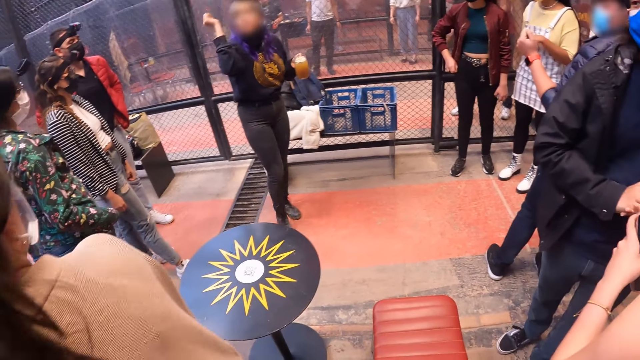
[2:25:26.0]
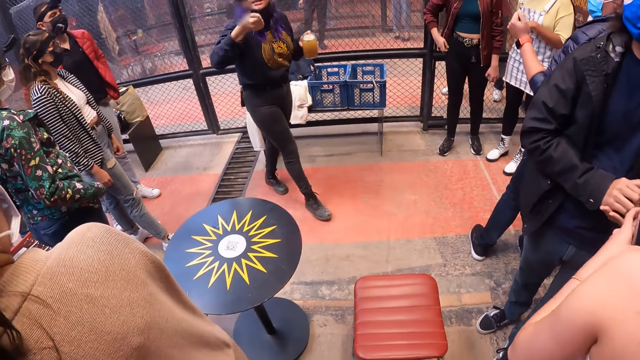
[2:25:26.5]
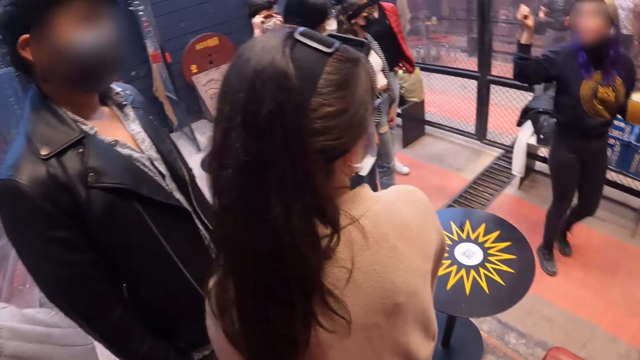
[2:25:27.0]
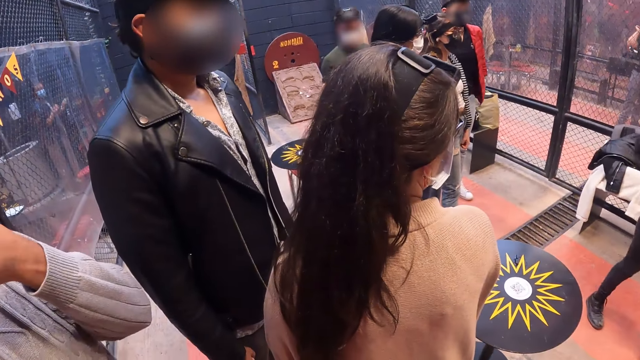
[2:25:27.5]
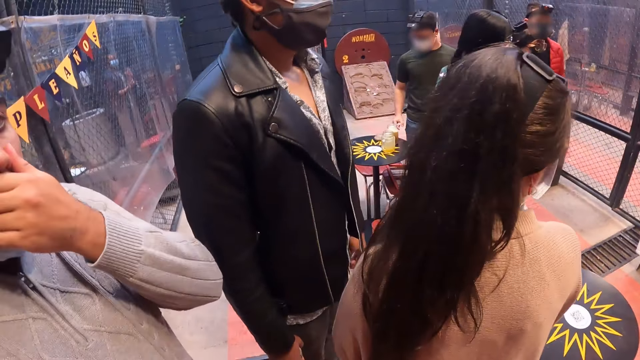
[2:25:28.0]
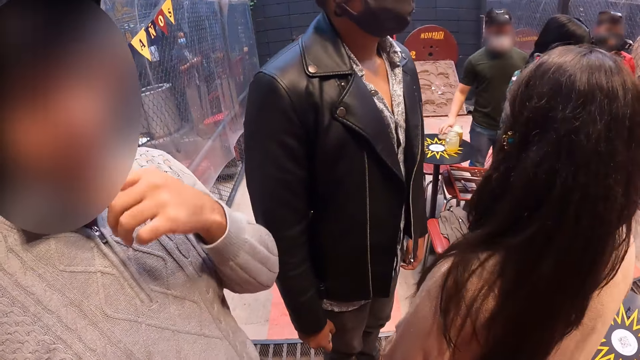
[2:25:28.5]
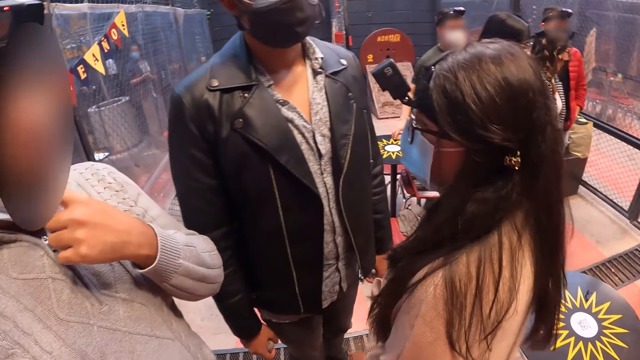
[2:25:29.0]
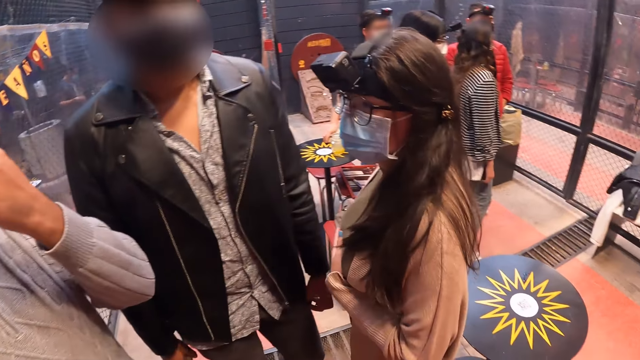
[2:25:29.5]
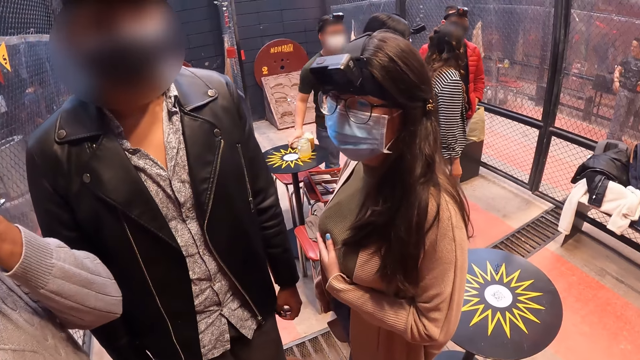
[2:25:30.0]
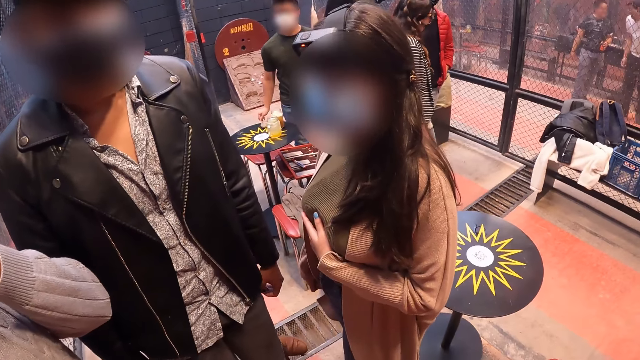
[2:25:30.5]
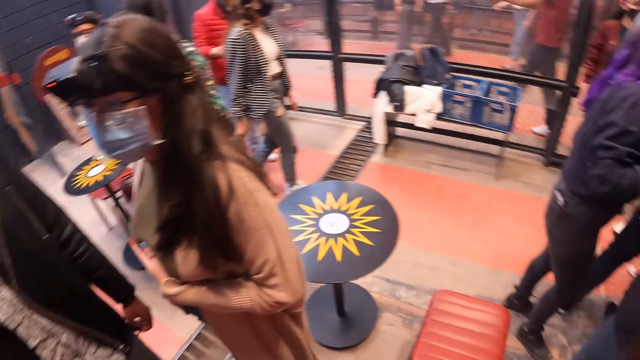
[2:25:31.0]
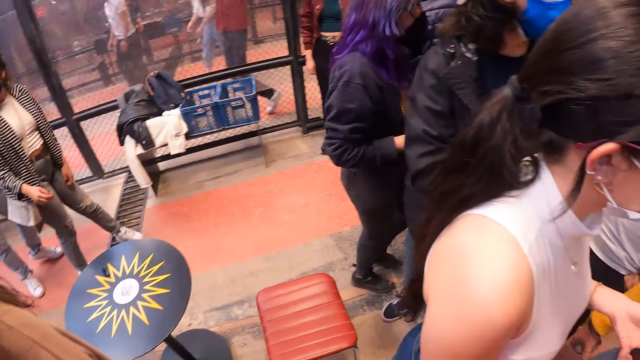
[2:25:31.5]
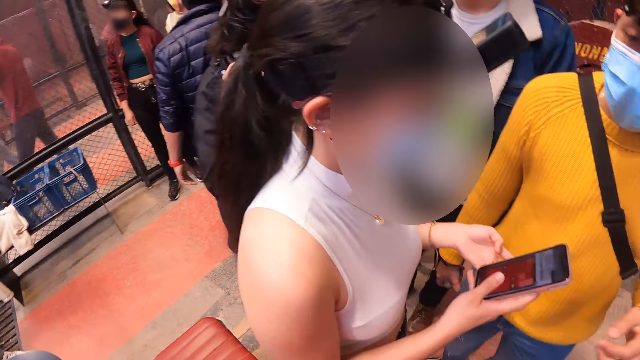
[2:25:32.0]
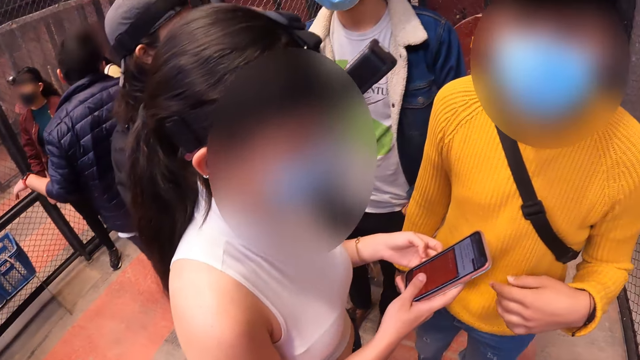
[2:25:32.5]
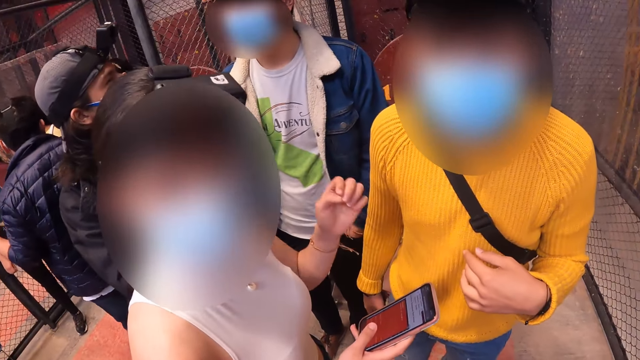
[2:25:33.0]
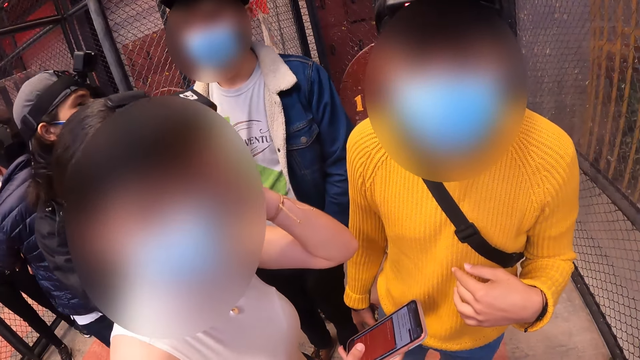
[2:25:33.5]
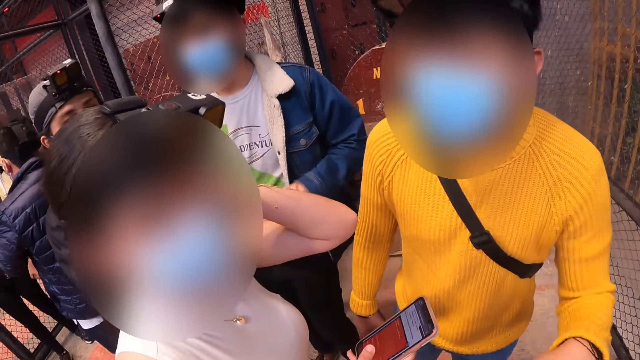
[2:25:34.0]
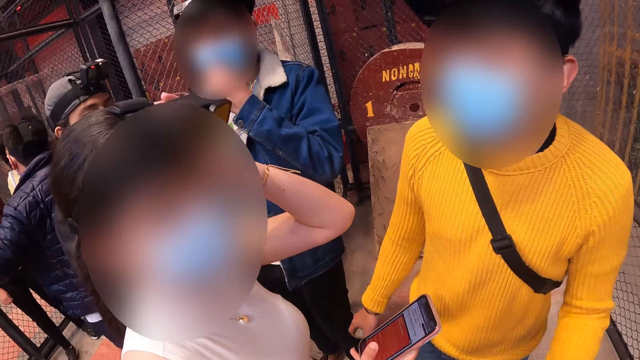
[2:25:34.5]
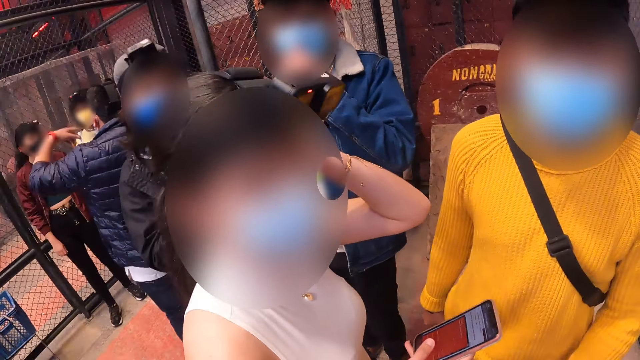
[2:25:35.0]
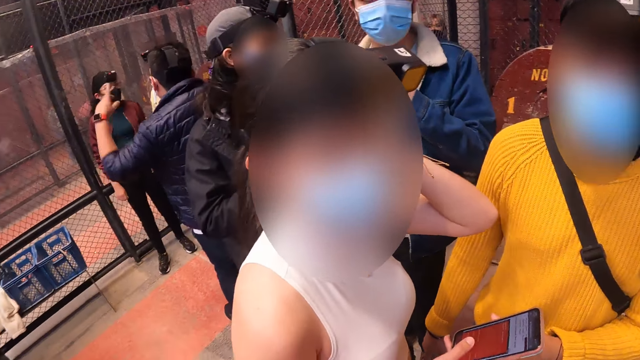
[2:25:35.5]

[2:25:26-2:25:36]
The woman adjusts a camera on her head with her left hand.

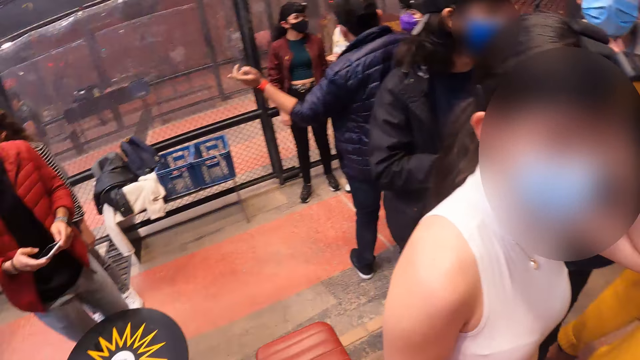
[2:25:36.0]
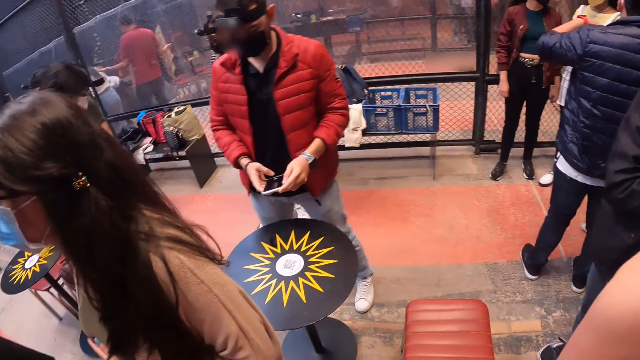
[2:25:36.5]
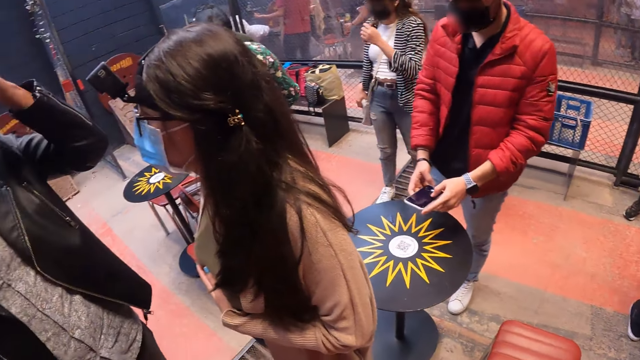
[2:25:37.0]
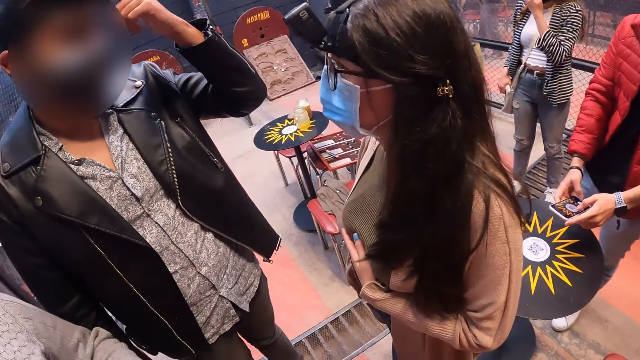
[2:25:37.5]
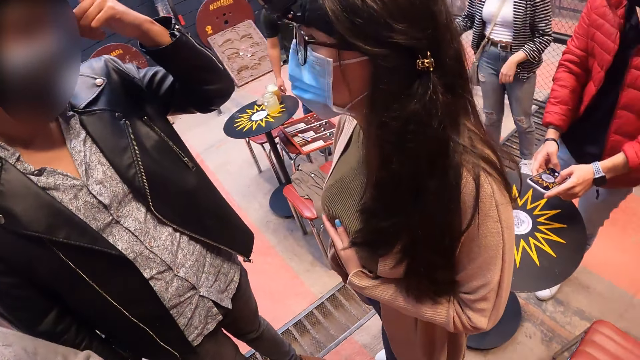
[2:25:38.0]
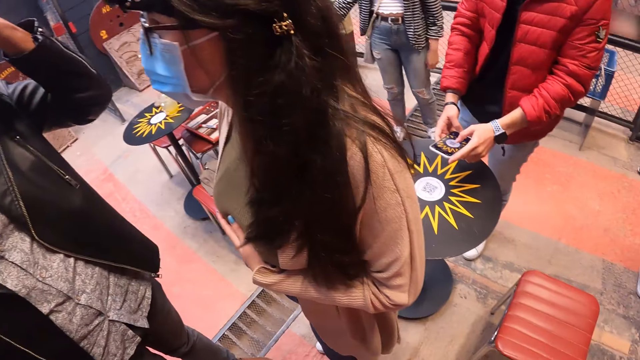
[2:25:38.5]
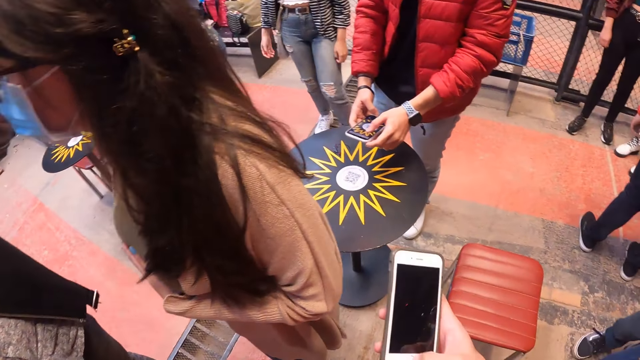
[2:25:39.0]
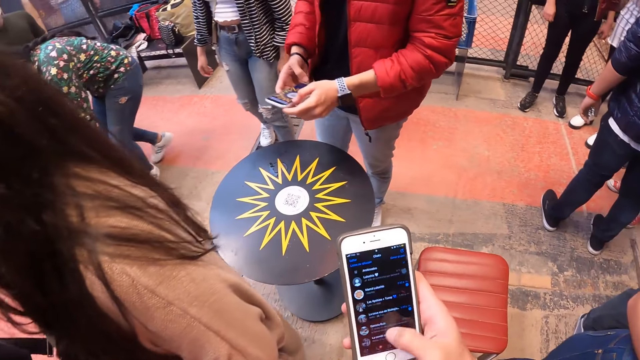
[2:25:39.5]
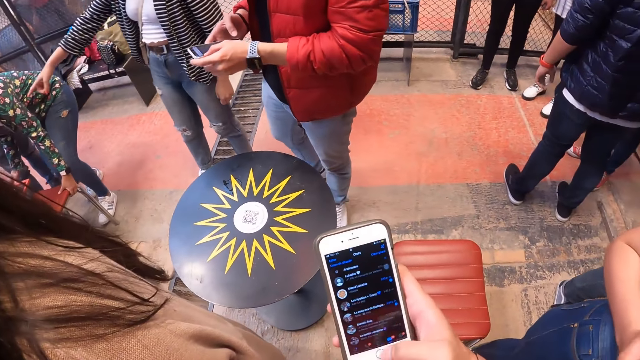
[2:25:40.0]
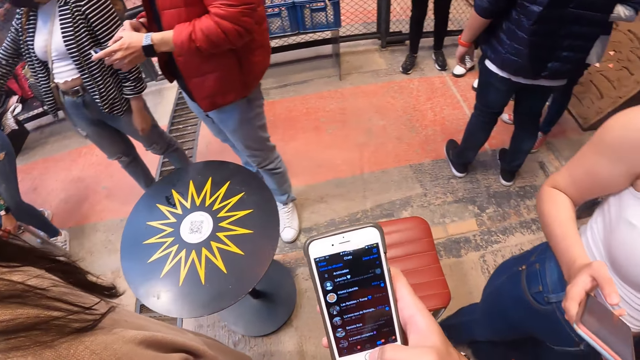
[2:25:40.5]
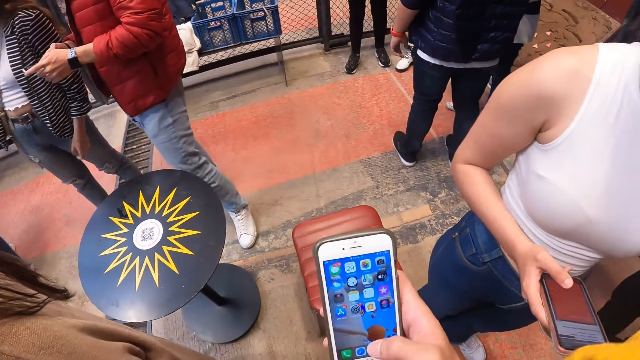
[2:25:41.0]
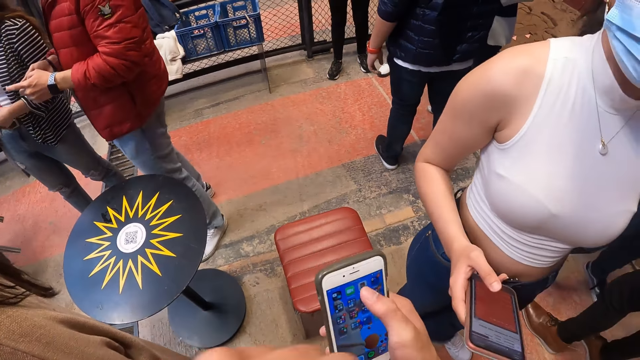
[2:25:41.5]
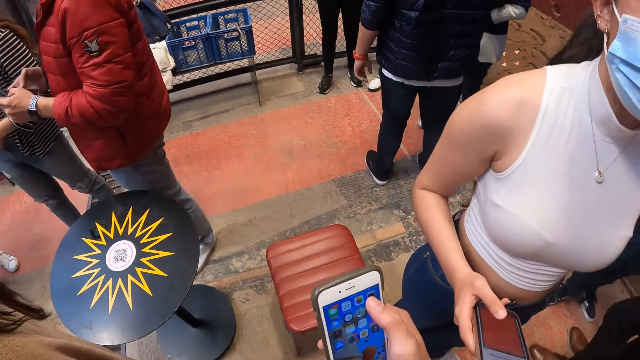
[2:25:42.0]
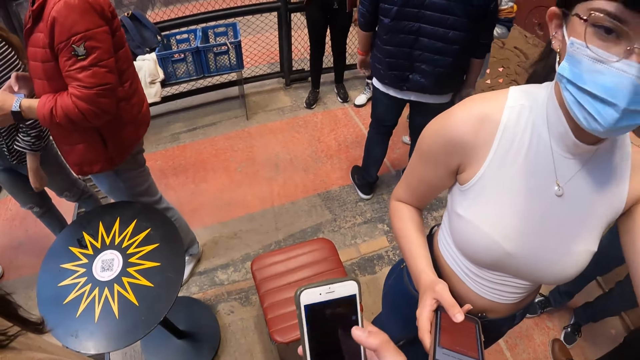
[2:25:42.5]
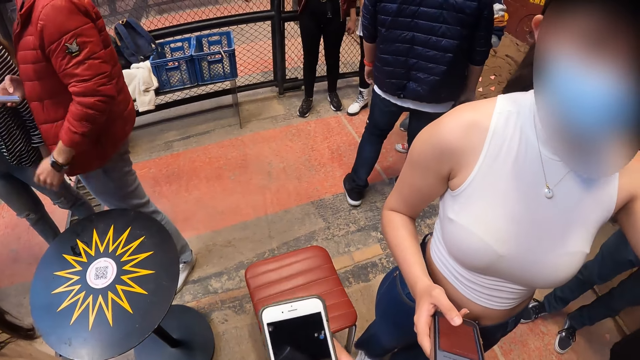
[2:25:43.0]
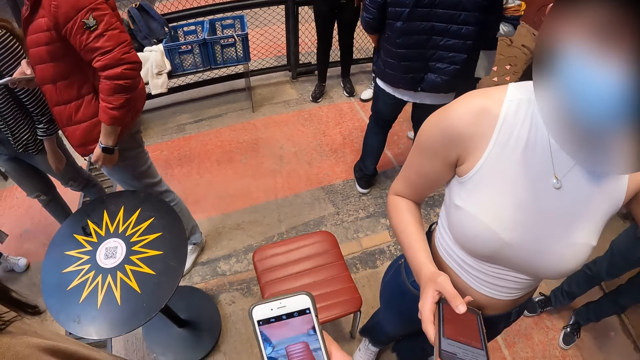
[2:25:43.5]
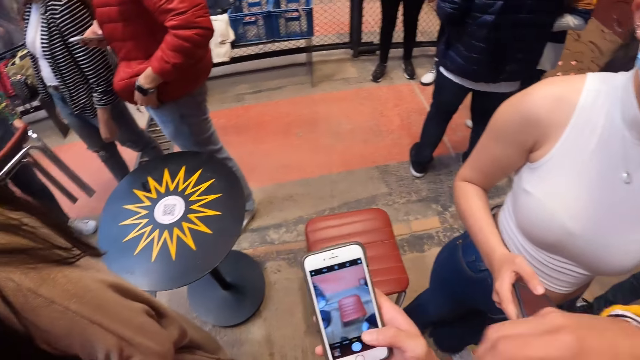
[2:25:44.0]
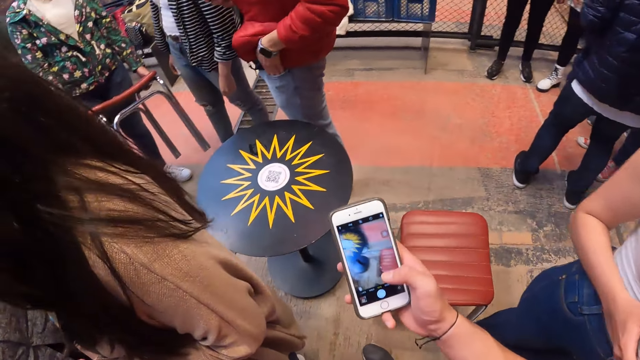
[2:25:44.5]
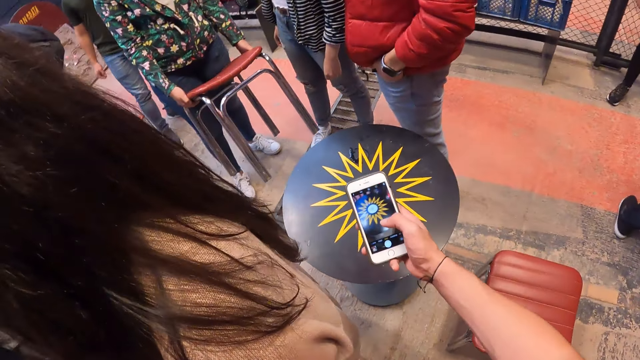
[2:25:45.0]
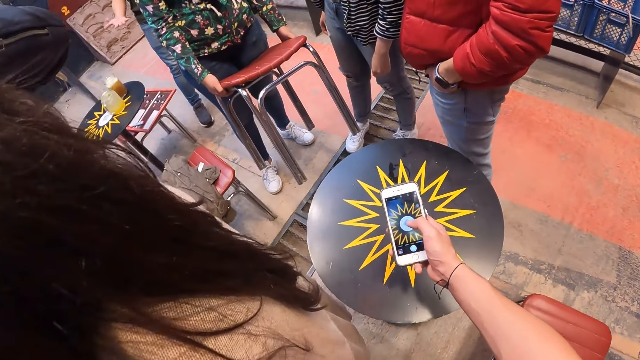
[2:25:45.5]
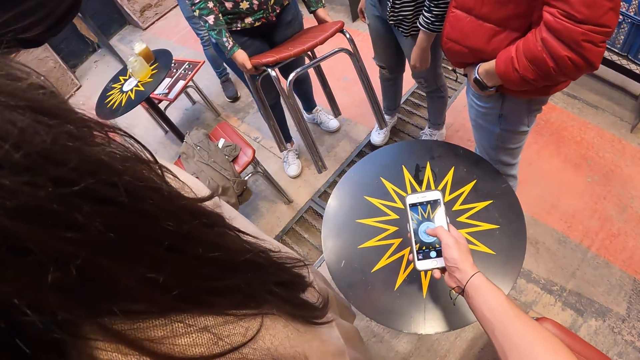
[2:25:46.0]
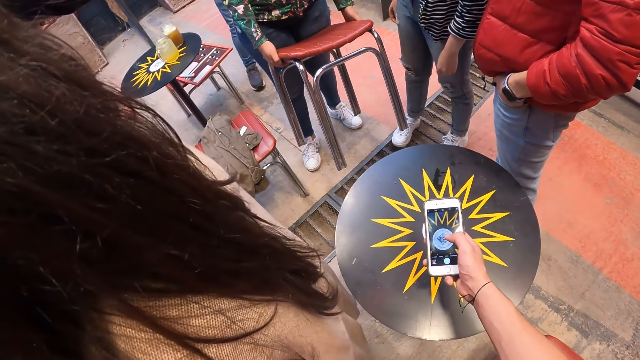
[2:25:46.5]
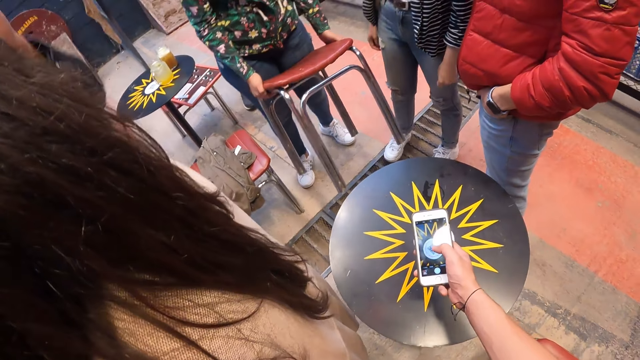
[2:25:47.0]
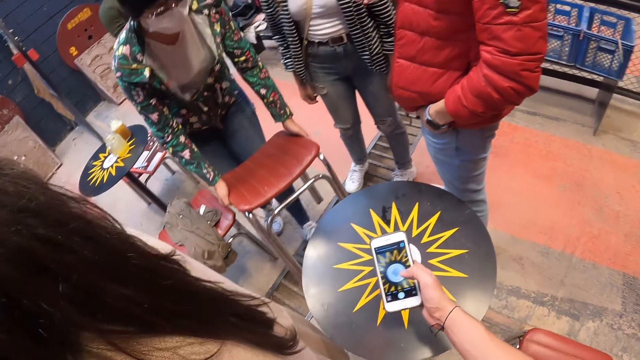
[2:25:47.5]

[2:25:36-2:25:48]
The man points at a camera on his head with his left hand. The camera wearer operates a phone with his right hand. He takes a picture with the phone.
